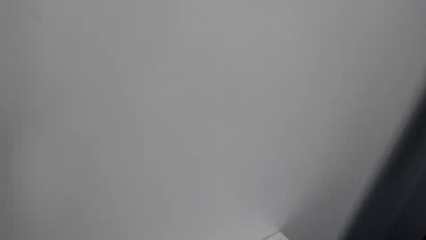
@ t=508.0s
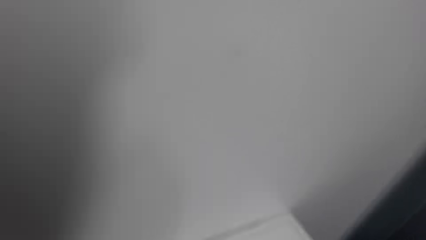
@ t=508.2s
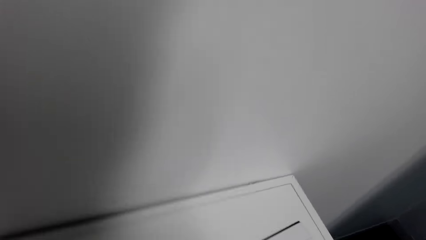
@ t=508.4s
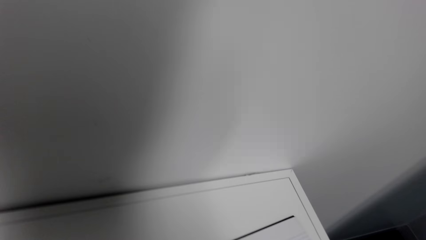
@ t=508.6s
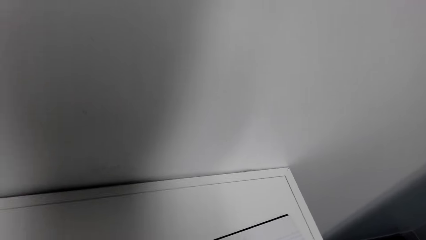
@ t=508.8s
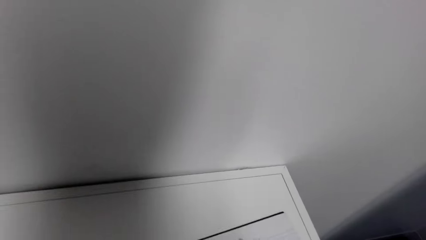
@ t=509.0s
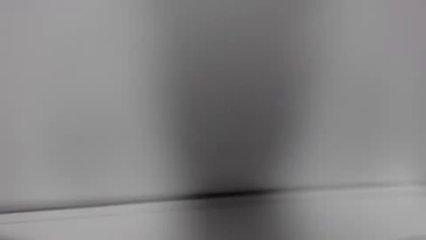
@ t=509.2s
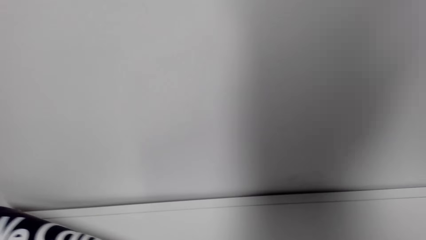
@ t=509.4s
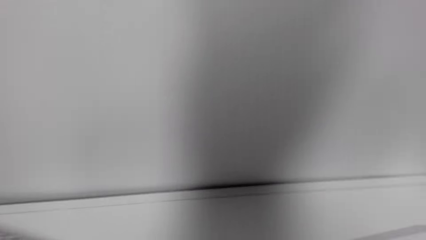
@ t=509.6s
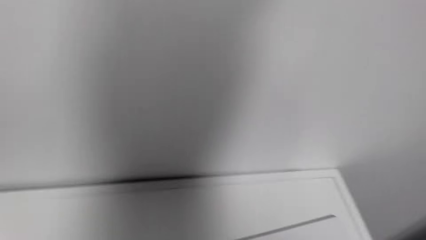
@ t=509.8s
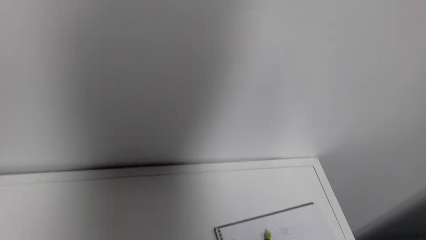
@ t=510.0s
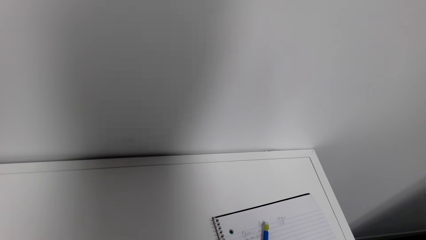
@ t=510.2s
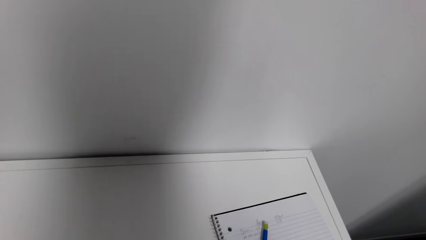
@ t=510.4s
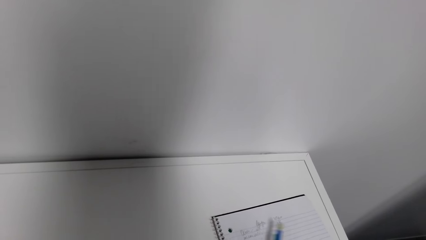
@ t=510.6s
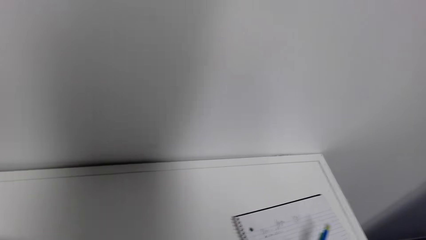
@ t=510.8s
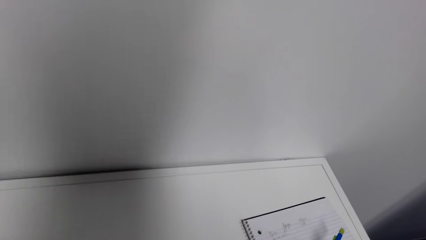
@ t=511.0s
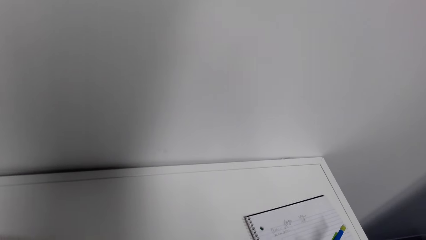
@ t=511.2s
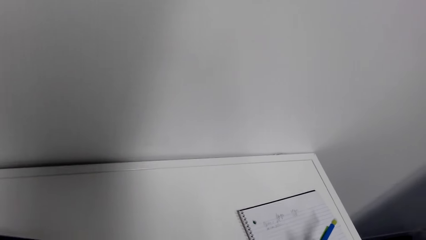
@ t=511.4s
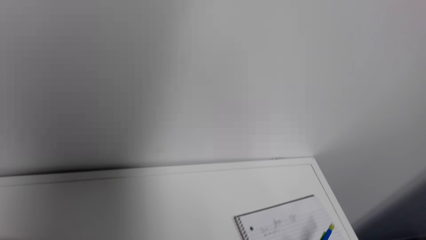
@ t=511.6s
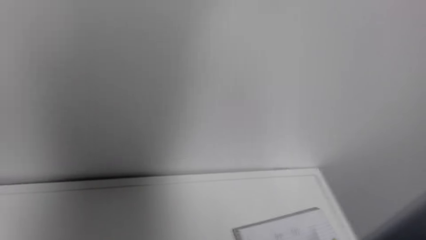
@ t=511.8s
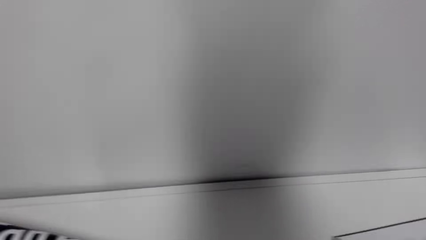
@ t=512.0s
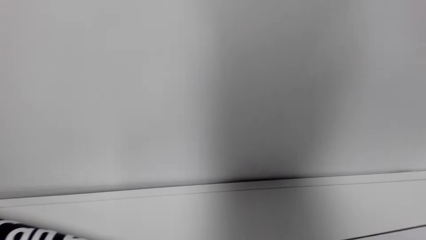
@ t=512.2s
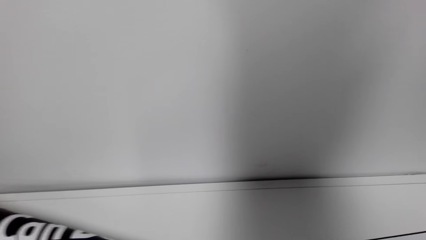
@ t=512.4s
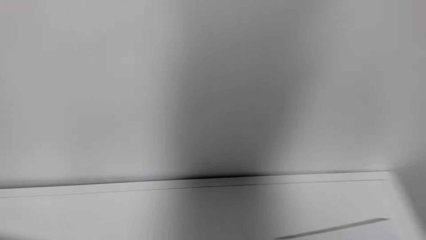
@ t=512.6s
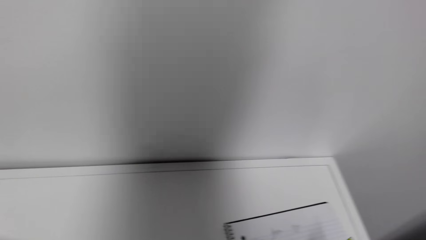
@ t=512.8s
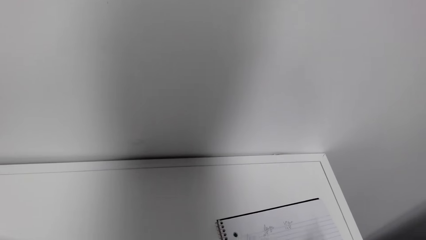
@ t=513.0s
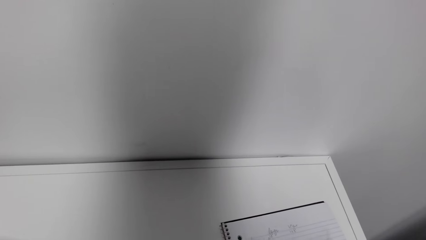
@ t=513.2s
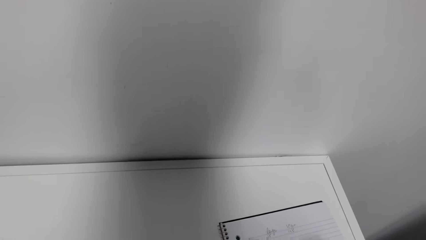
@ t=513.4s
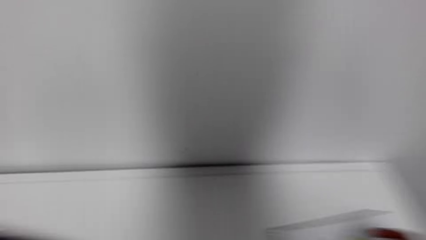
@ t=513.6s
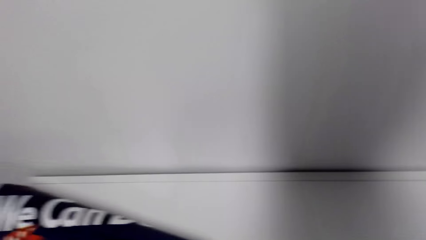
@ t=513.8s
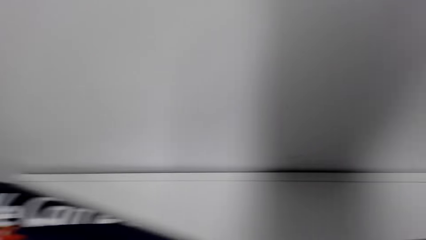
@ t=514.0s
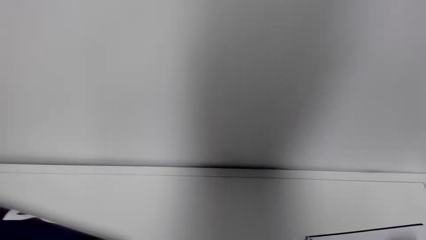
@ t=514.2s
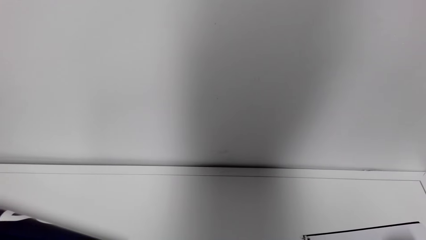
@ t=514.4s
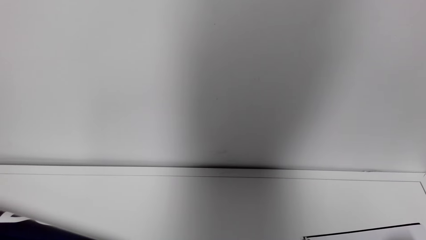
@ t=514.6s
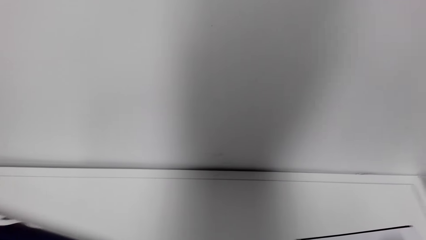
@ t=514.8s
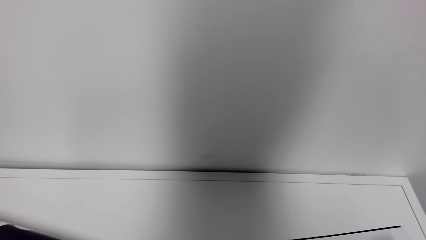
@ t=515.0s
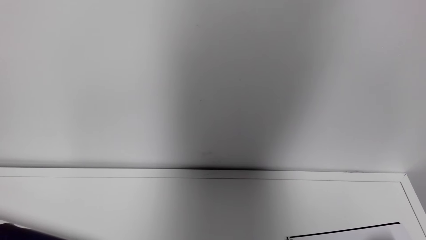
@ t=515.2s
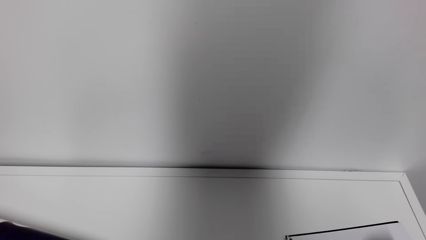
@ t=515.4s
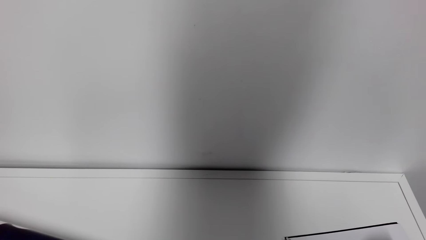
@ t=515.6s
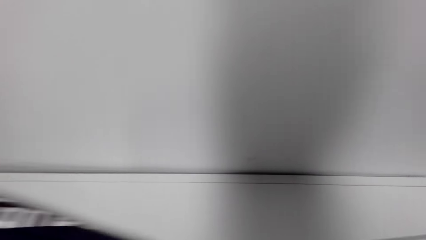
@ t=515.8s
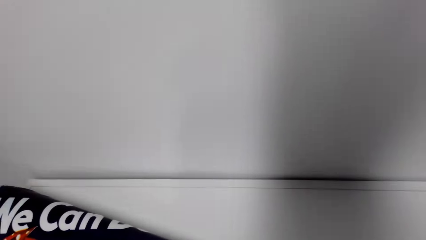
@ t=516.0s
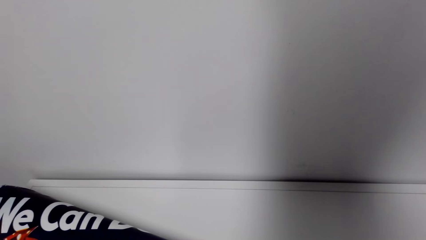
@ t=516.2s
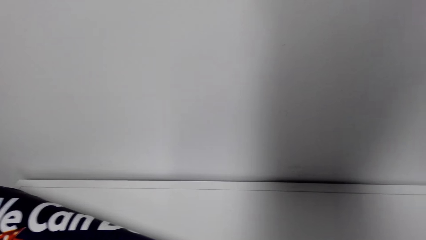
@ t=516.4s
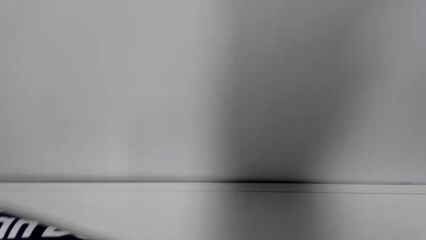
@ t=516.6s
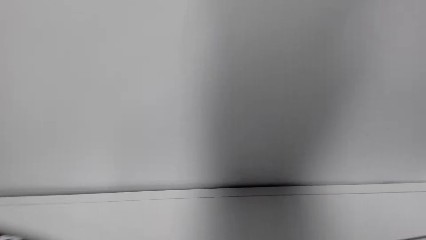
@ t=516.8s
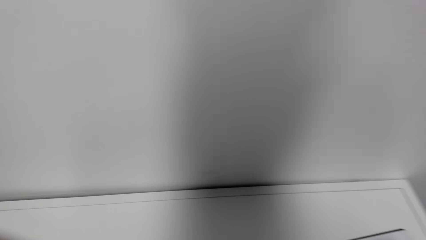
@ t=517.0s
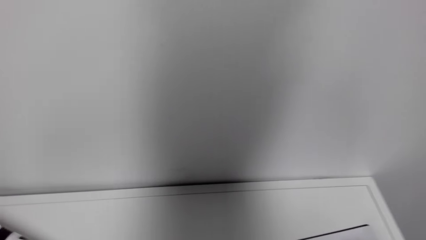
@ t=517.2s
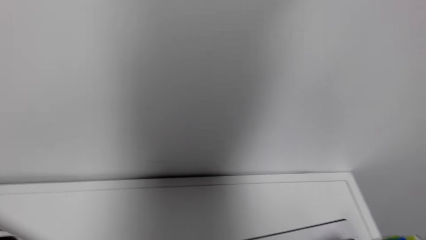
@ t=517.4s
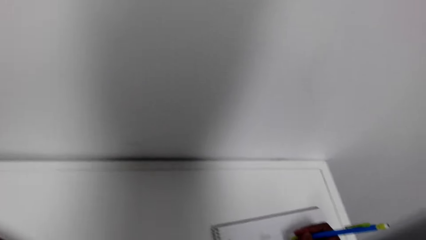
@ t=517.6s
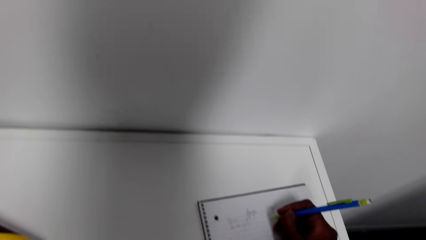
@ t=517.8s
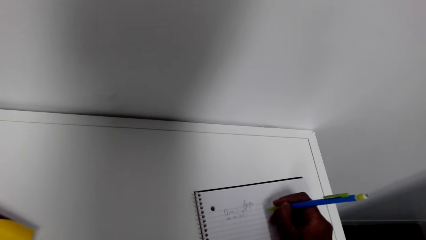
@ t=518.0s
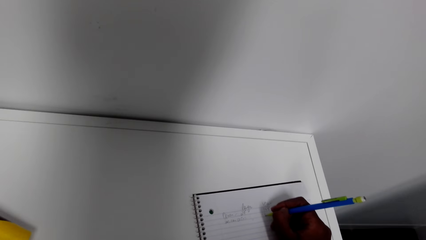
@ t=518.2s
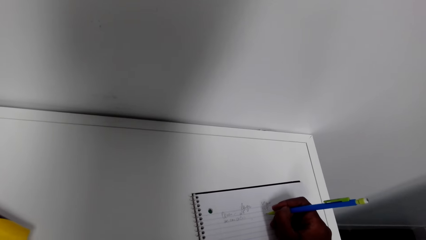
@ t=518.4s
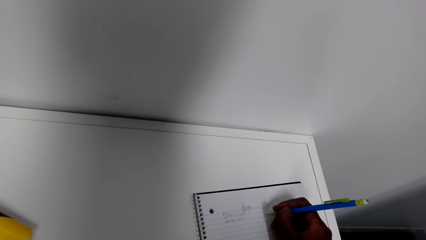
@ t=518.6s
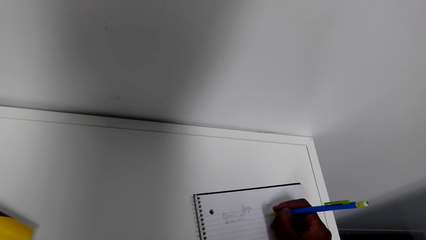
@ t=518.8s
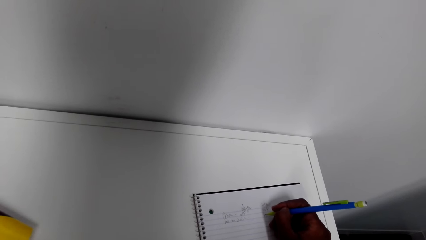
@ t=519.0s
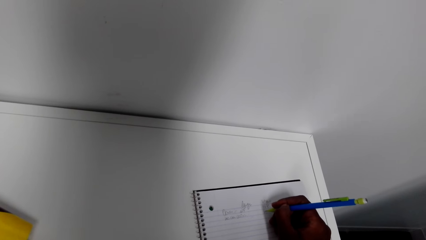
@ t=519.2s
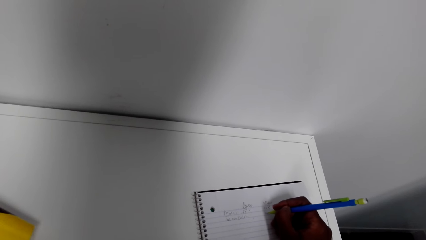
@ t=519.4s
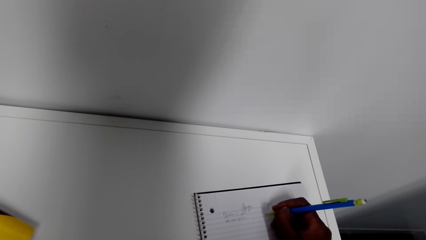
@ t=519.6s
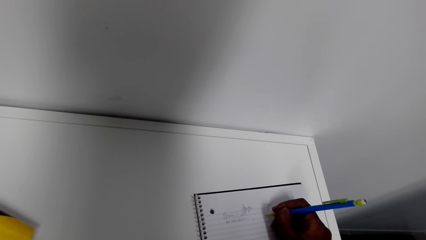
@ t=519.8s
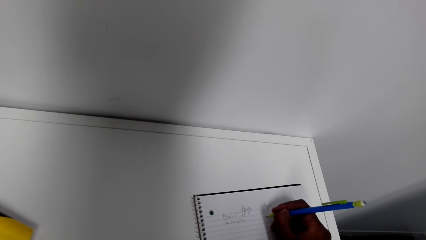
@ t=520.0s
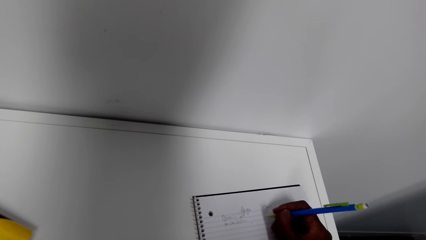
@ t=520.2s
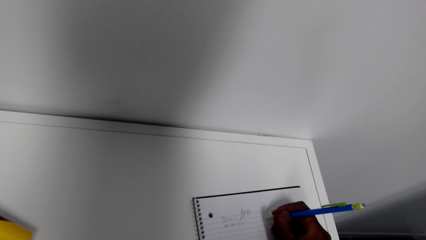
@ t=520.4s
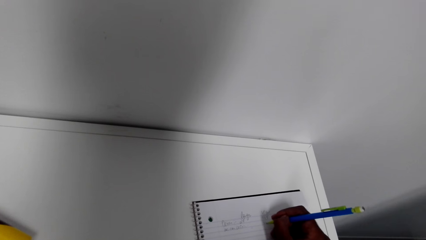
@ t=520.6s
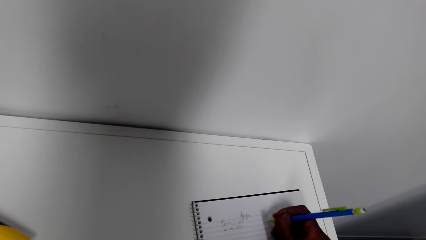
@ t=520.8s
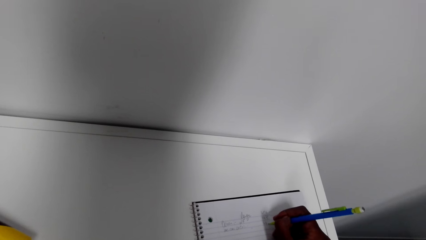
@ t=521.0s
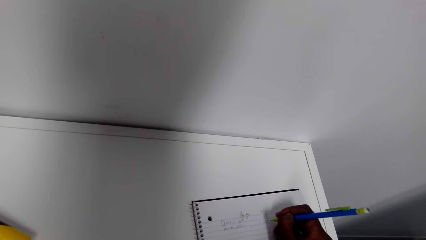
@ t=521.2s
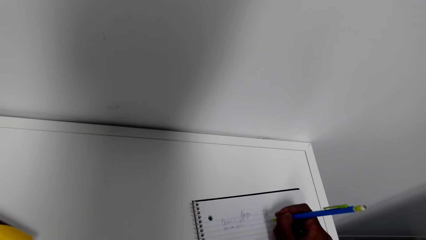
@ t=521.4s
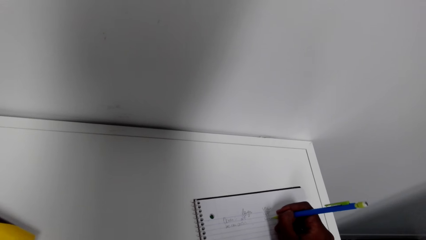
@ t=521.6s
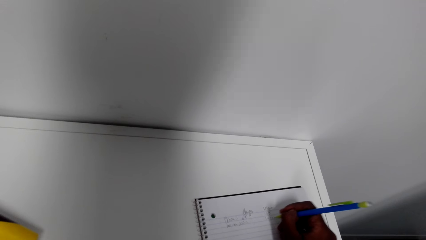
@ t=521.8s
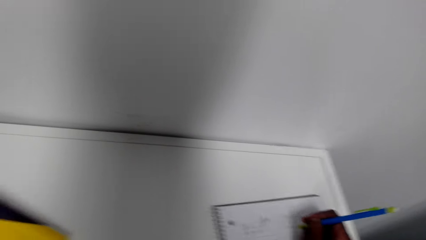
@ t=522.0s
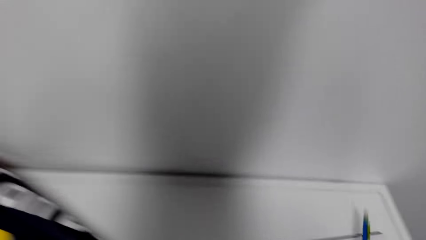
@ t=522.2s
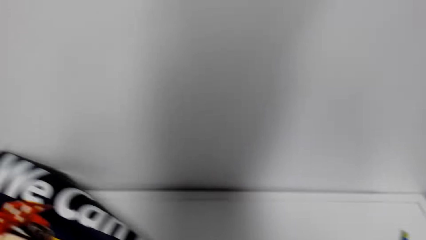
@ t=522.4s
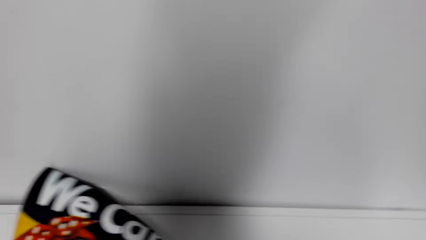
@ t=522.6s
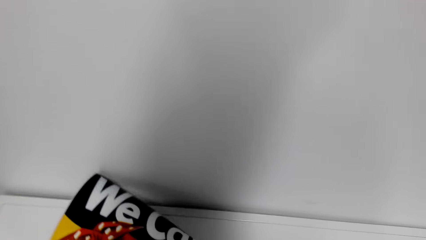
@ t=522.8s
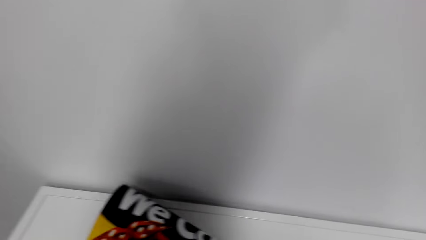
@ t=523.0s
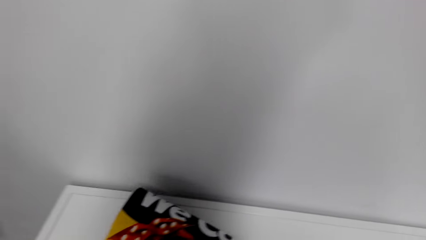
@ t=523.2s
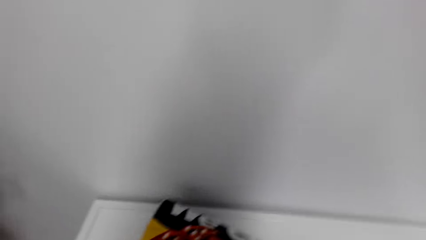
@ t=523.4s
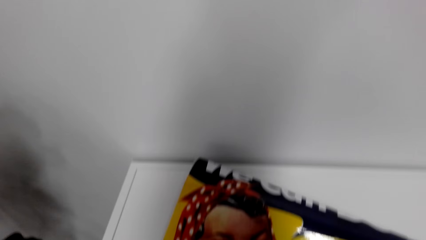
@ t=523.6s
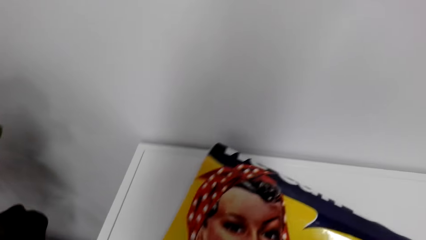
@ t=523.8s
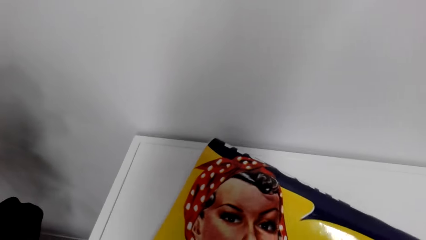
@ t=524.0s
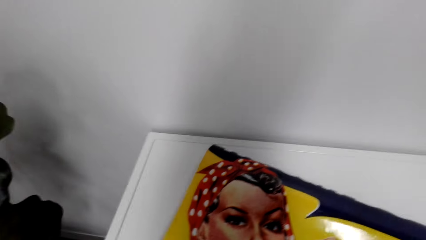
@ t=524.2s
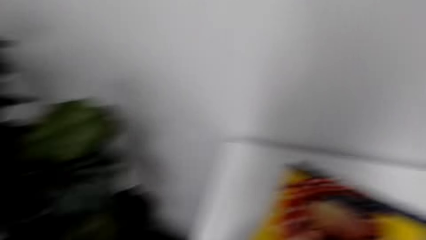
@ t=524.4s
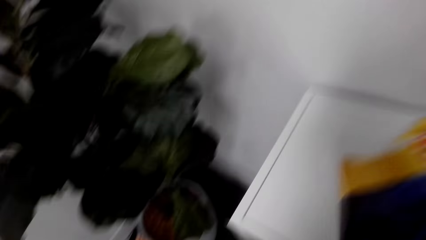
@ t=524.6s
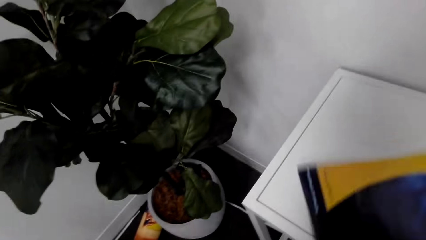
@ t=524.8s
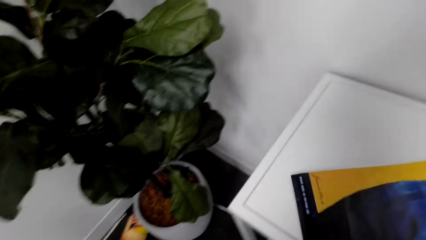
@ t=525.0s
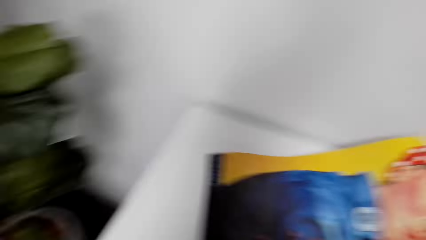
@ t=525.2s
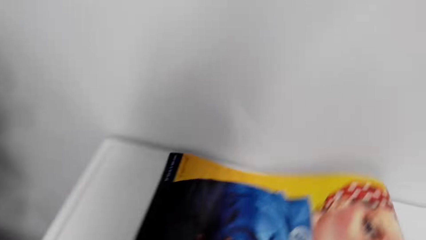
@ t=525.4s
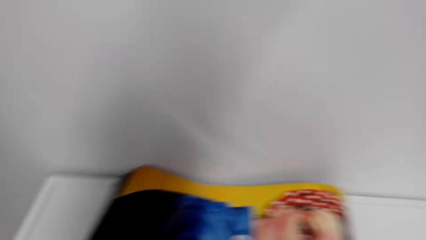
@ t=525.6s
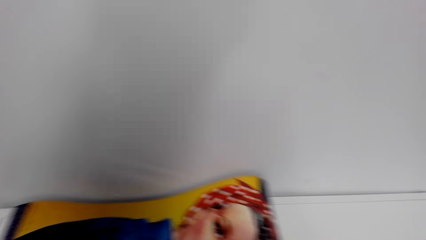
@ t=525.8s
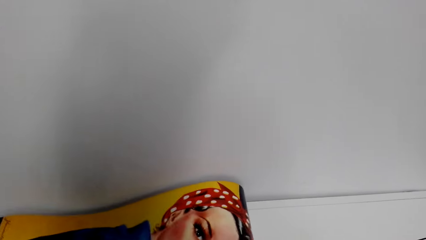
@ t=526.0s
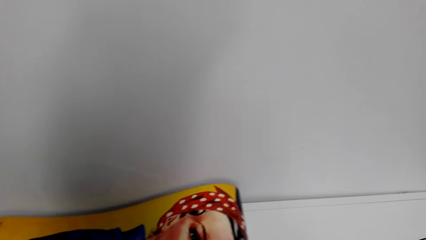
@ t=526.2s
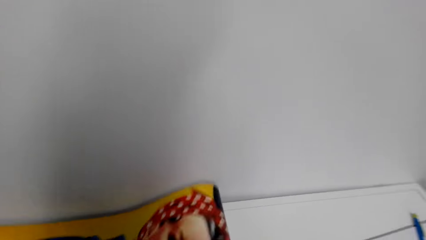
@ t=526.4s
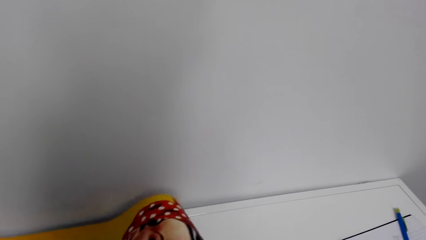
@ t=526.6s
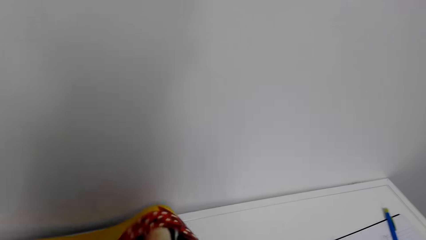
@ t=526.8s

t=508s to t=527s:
The camera wearer measures the poster. They write in a notebook. They look around. They write on the book. They turn the poster.
